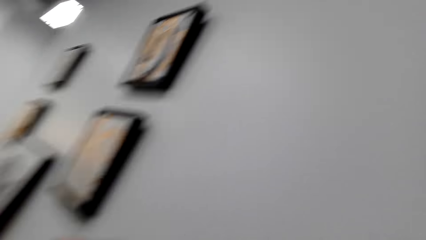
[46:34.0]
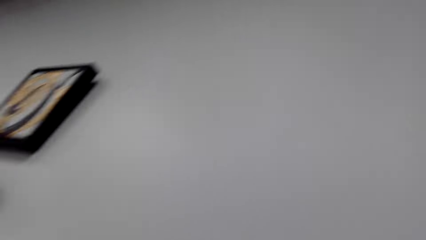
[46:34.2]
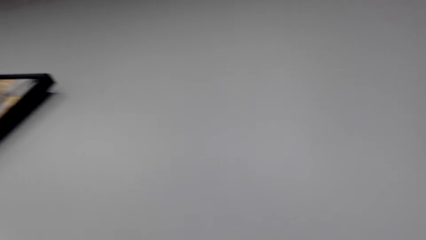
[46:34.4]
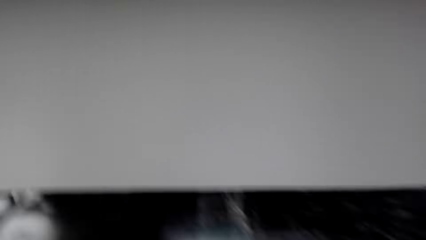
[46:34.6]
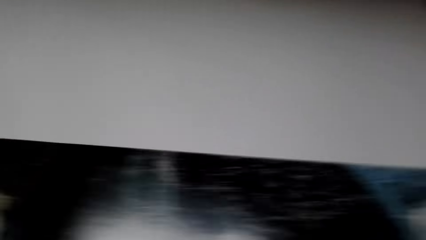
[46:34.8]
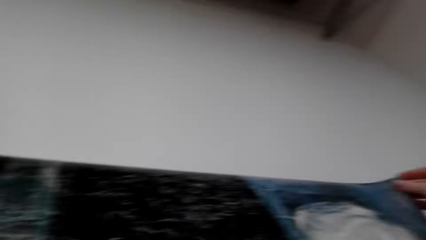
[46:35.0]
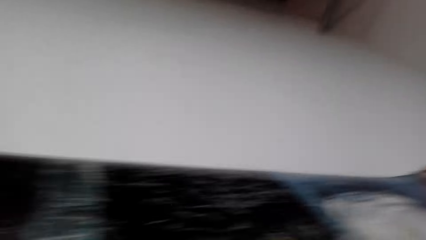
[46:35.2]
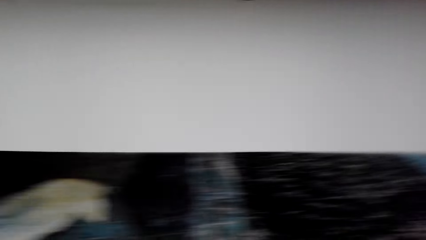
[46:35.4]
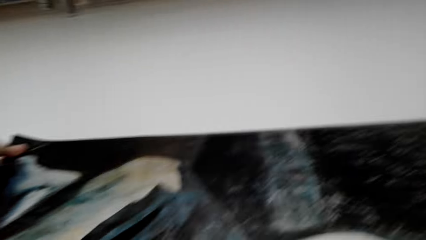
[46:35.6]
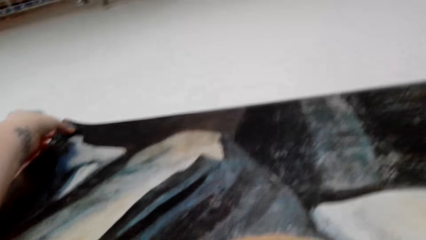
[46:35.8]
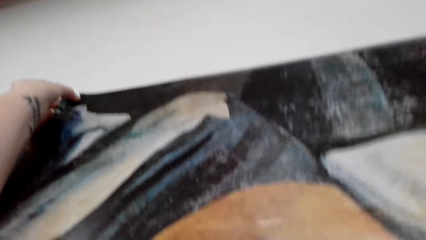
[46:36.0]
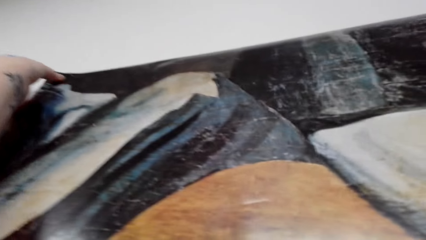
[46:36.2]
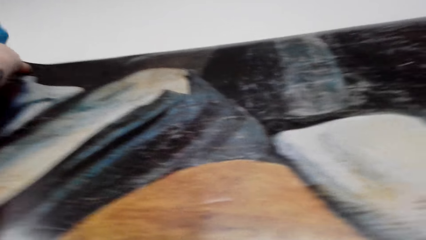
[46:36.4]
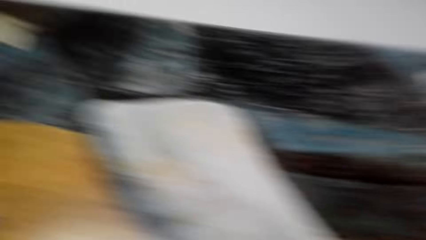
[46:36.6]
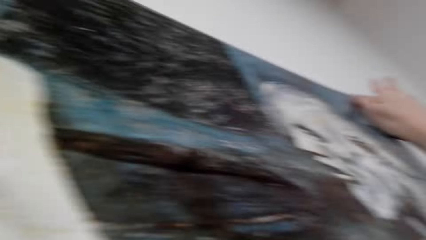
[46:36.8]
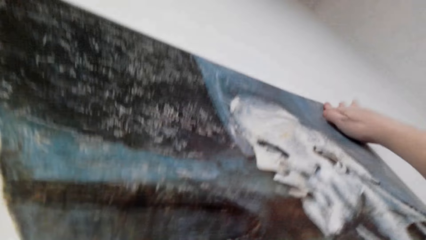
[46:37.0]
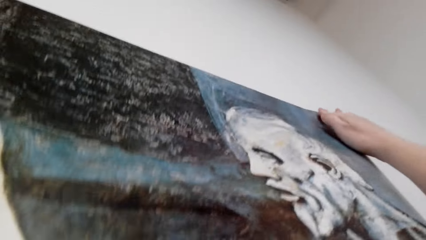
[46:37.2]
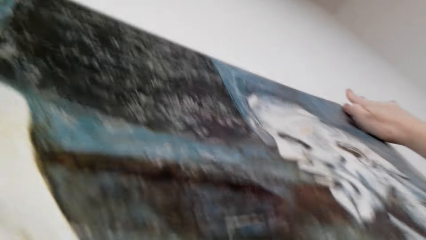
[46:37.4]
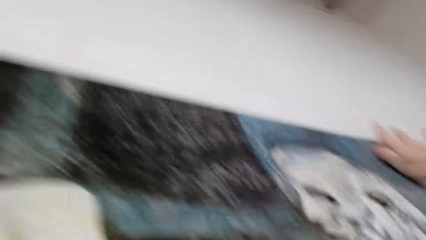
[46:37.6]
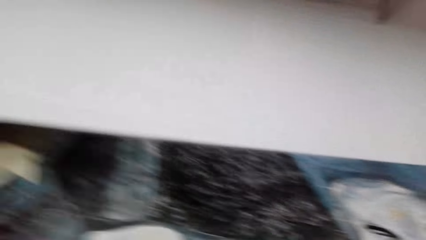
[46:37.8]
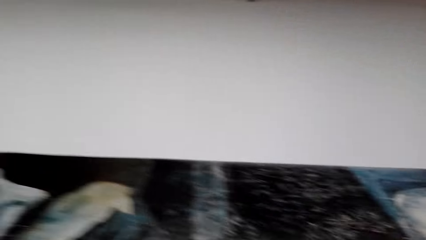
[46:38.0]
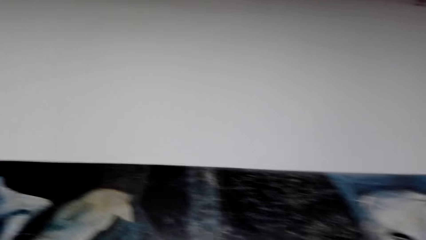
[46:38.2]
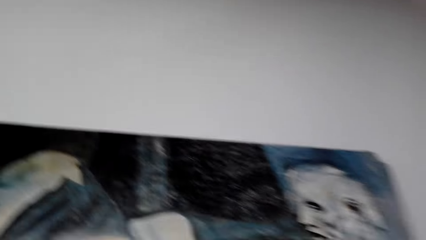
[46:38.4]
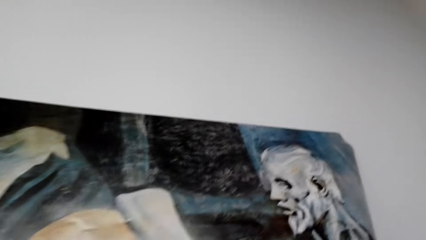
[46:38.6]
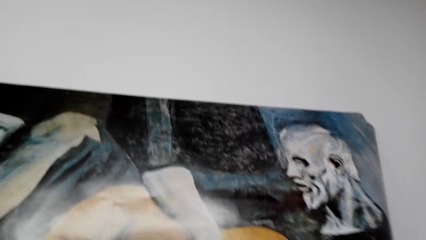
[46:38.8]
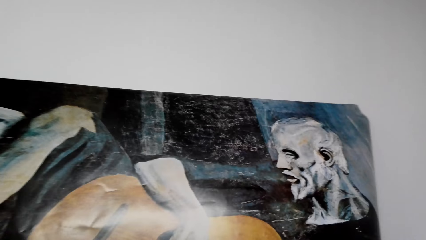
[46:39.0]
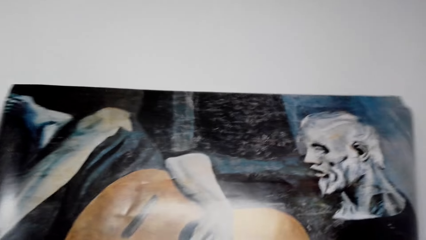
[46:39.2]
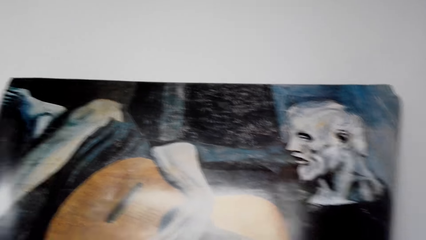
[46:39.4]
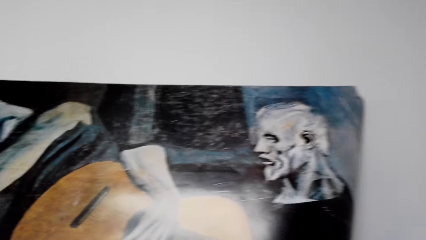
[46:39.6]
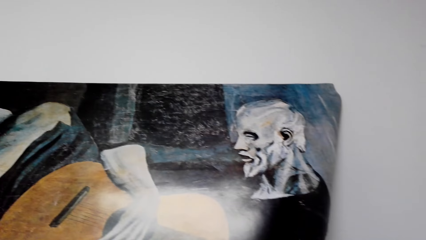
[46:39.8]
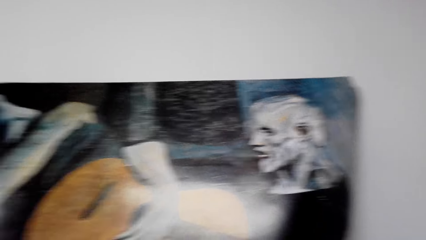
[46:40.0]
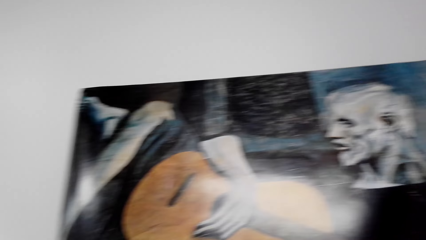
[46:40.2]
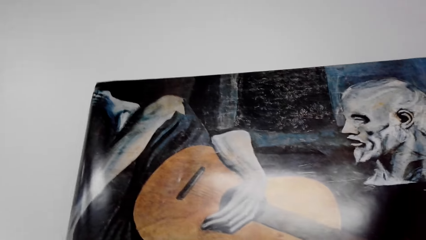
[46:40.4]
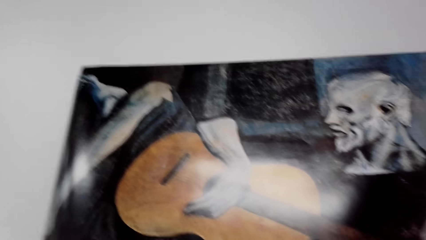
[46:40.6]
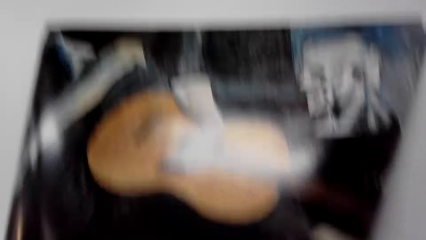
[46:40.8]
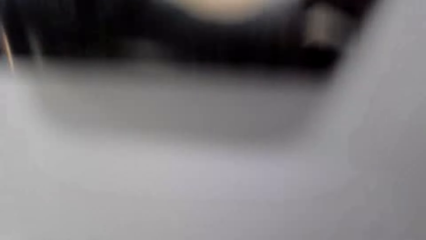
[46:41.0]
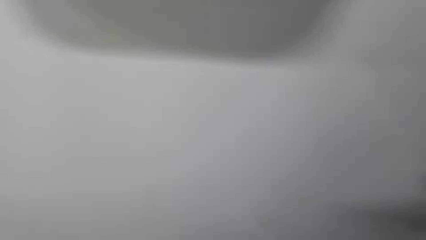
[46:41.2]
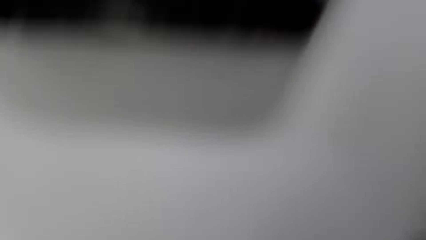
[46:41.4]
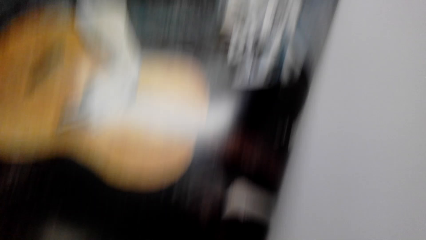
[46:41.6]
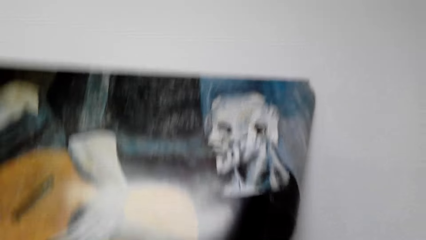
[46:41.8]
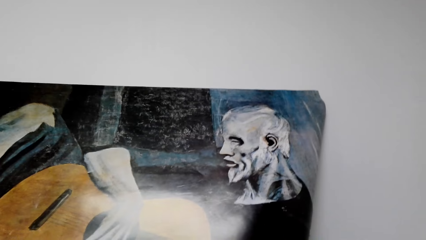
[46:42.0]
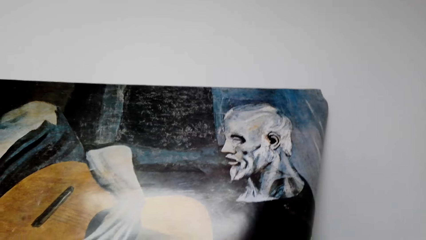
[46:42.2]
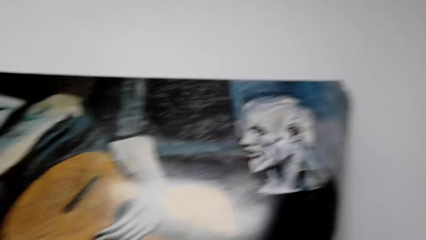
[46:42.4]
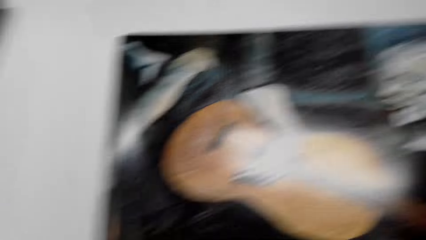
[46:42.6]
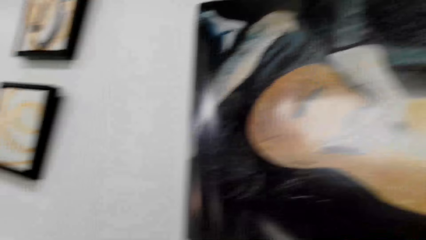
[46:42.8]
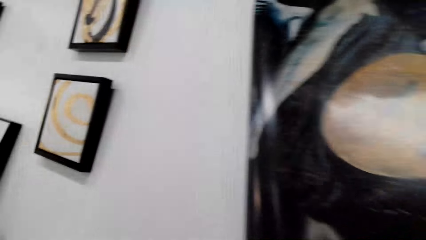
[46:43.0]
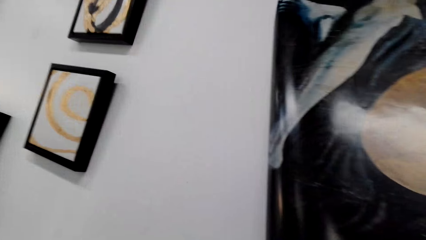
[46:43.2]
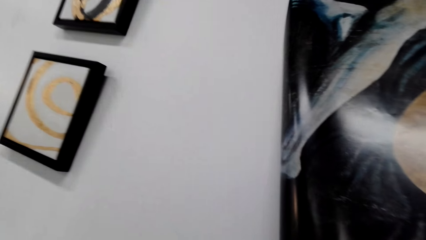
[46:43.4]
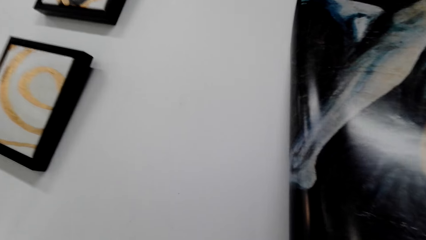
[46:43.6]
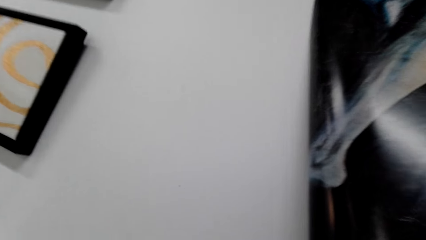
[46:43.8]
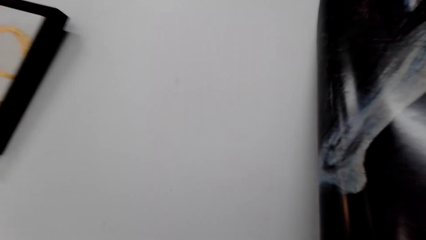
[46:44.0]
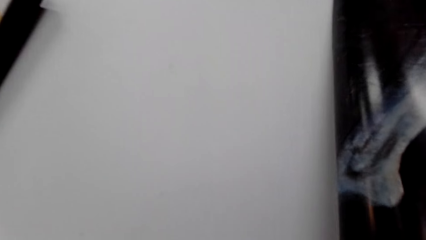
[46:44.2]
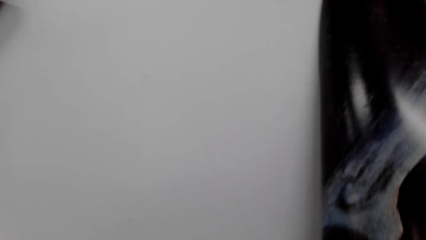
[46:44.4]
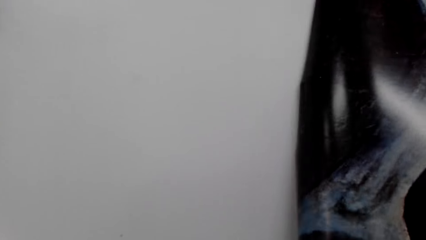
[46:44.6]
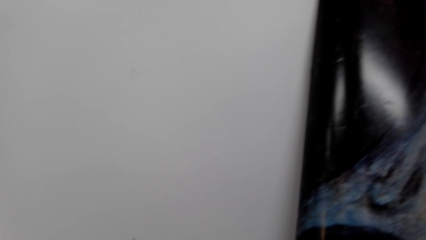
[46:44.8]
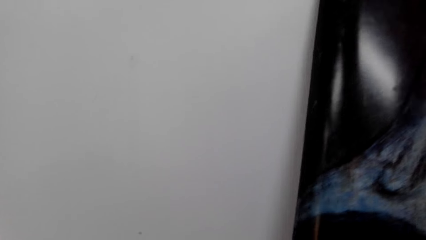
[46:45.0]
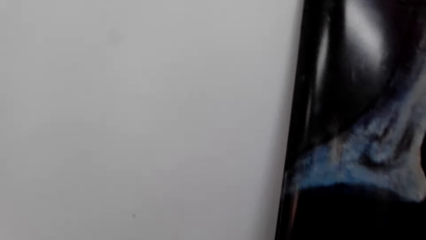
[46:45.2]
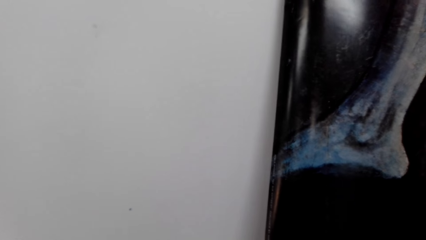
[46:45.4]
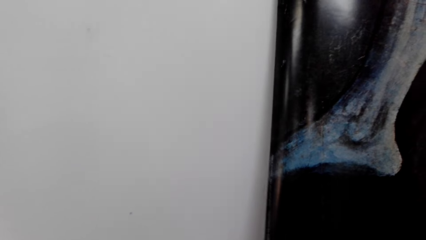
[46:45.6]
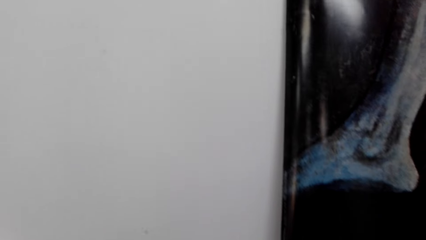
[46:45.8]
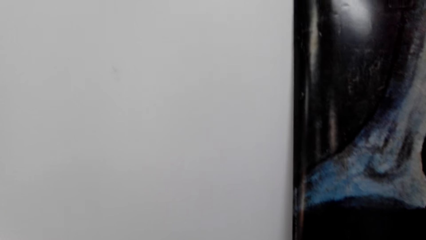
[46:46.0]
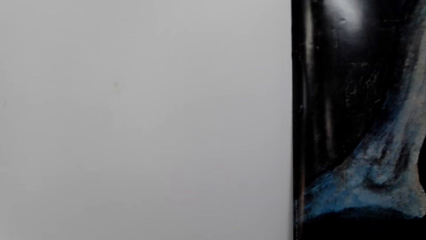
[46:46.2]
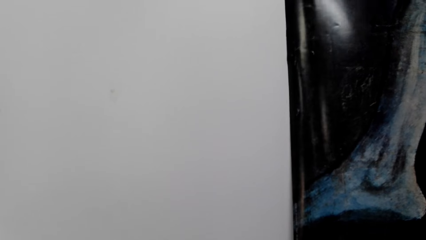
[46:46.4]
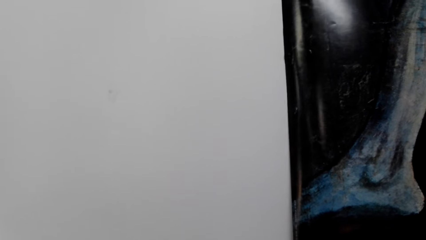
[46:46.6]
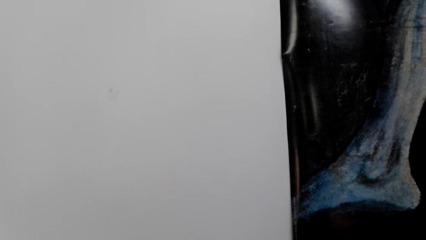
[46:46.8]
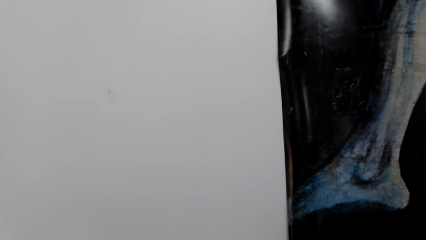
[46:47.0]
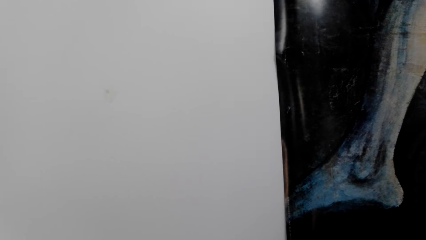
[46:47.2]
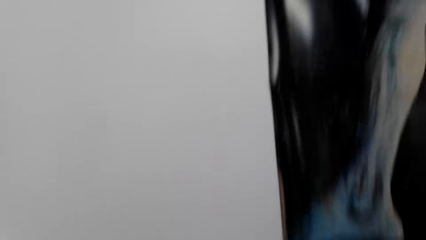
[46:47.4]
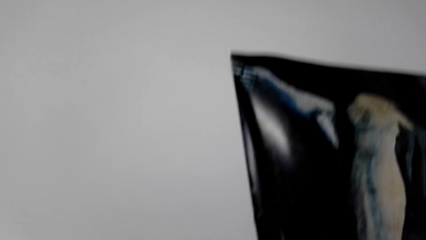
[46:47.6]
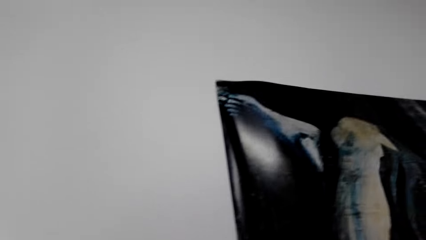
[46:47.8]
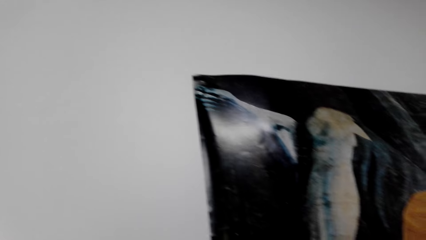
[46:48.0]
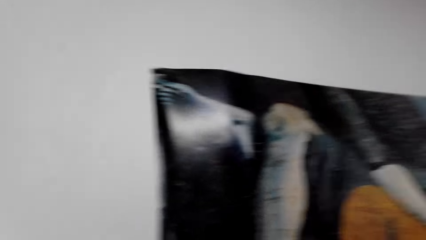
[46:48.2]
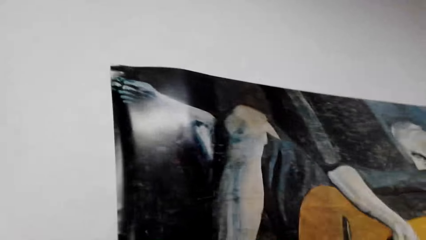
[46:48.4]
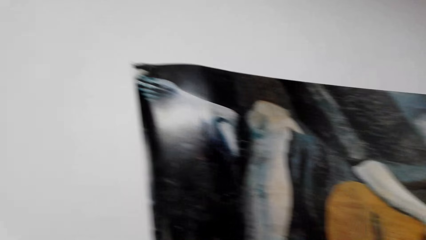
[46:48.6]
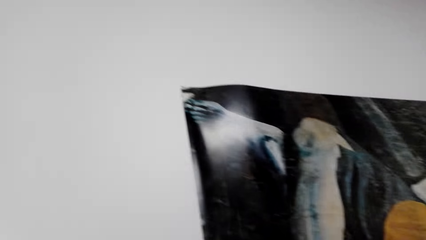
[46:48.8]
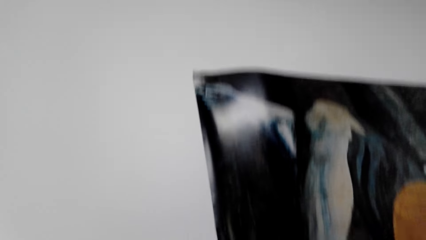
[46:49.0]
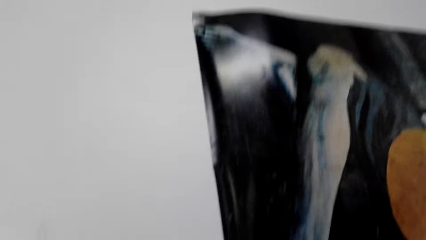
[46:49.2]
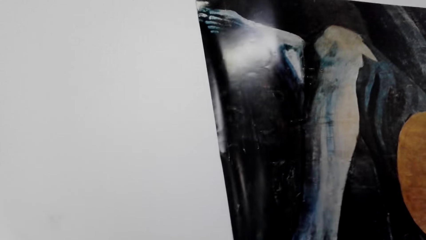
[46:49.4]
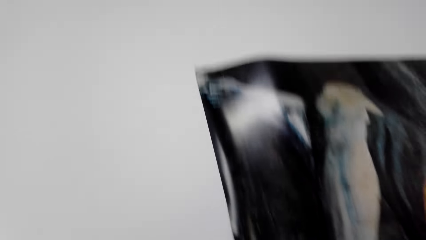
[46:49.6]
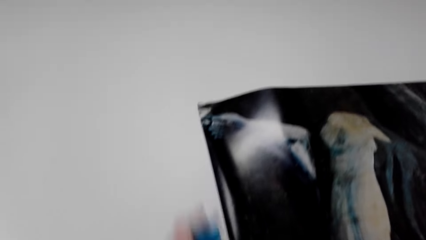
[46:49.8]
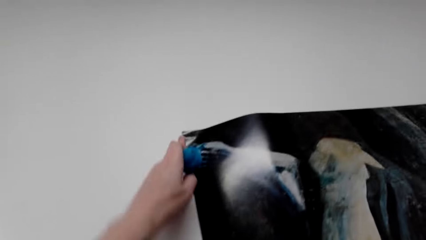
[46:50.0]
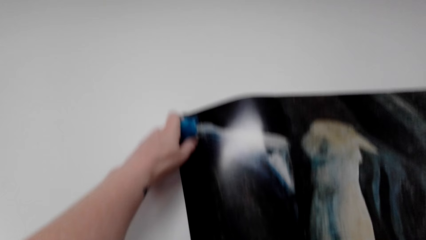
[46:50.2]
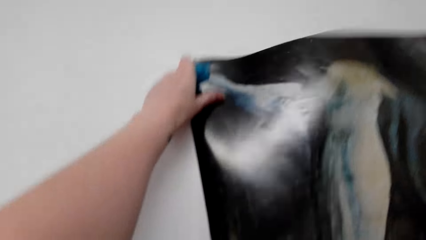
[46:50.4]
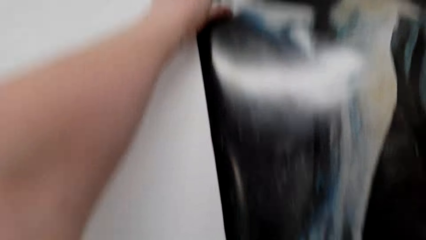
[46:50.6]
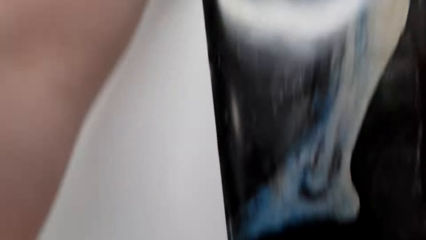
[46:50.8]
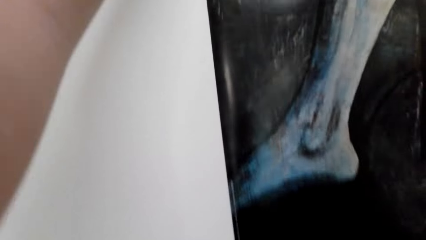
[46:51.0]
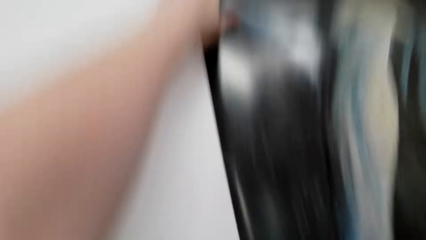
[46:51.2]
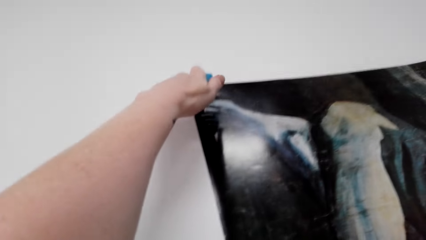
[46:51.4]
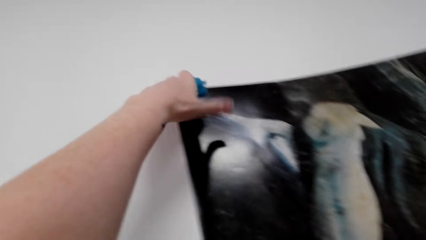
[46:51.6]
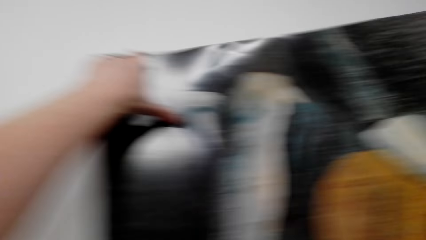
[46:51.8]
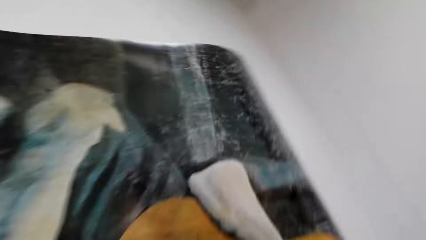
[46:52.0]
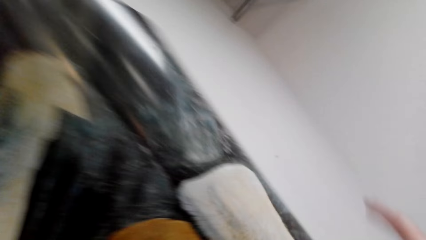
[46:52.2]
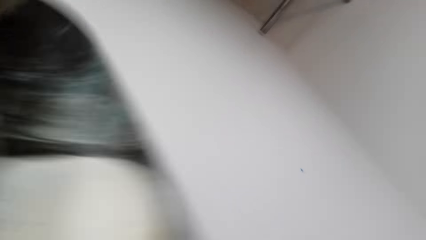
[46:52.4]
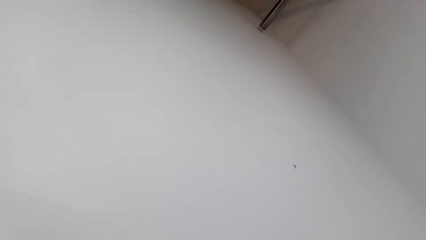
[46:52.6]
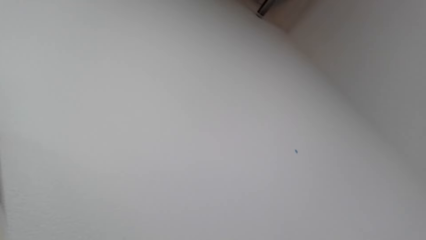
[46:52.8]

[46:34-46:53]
The camera wearer sticks the poster on the wall. They remove the poster from the wall.
